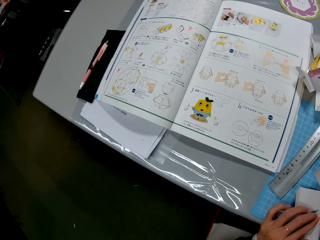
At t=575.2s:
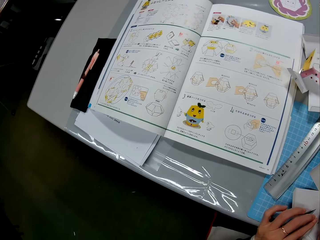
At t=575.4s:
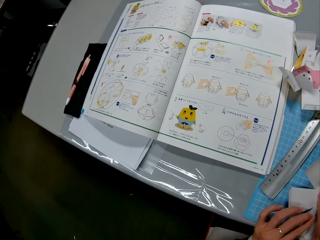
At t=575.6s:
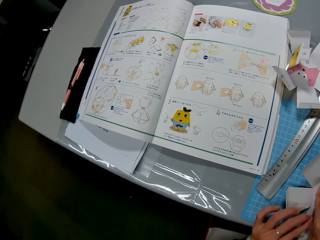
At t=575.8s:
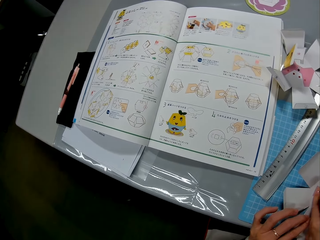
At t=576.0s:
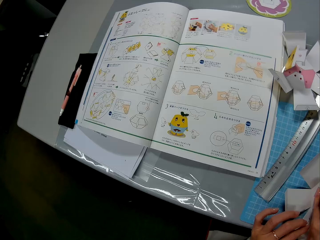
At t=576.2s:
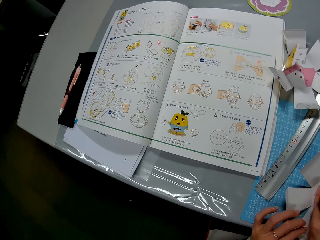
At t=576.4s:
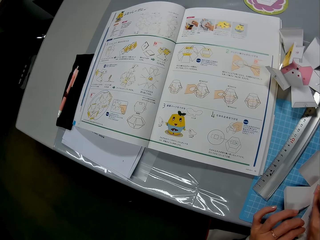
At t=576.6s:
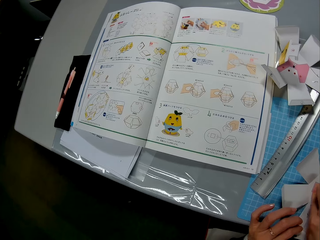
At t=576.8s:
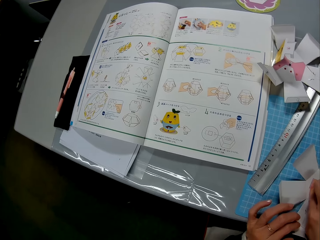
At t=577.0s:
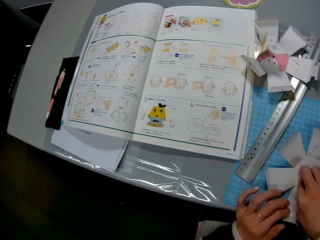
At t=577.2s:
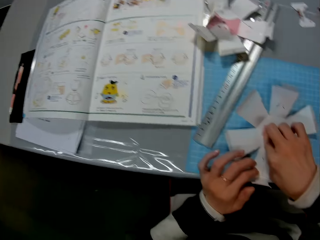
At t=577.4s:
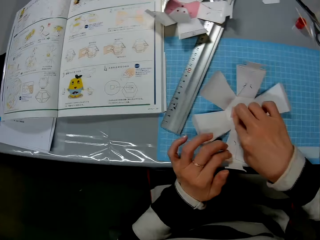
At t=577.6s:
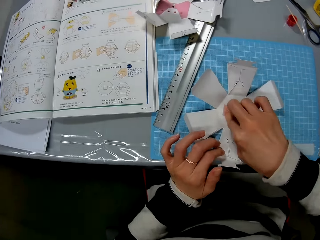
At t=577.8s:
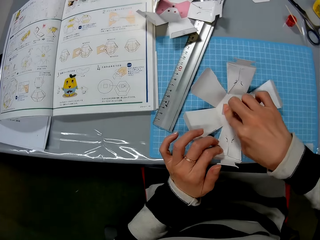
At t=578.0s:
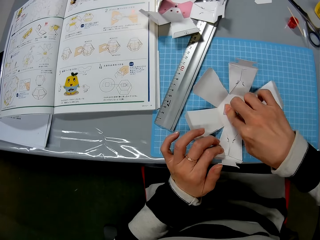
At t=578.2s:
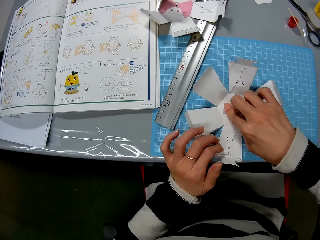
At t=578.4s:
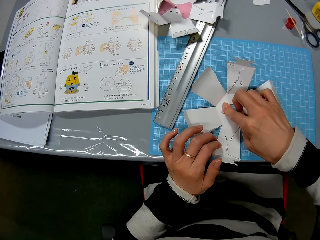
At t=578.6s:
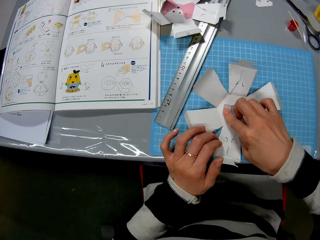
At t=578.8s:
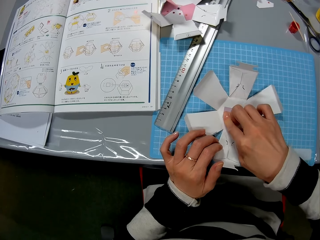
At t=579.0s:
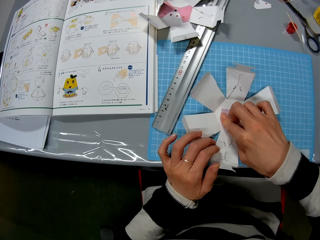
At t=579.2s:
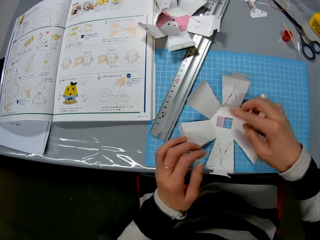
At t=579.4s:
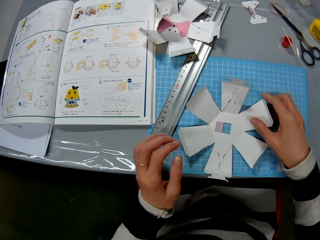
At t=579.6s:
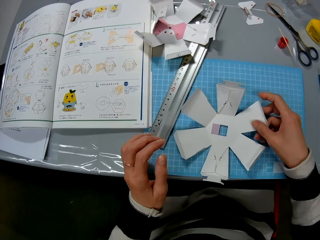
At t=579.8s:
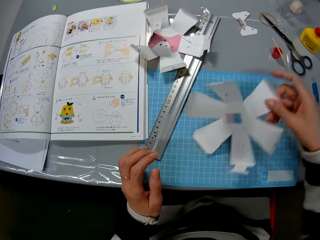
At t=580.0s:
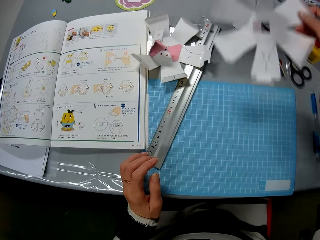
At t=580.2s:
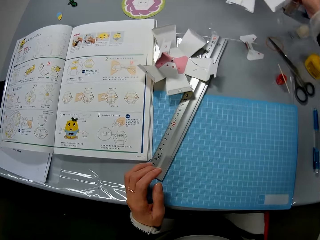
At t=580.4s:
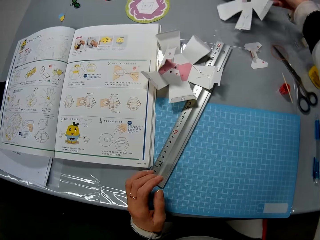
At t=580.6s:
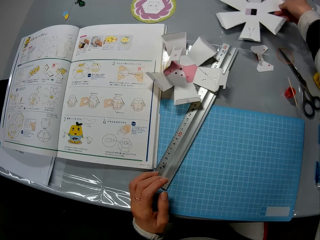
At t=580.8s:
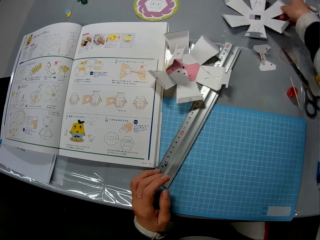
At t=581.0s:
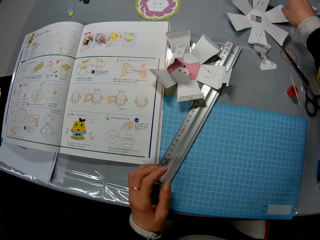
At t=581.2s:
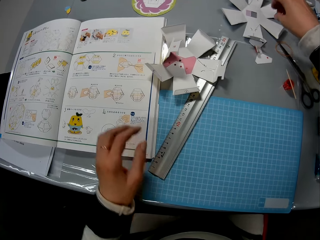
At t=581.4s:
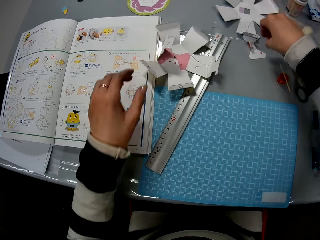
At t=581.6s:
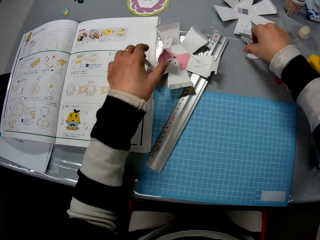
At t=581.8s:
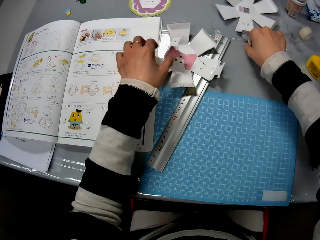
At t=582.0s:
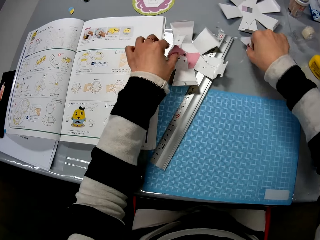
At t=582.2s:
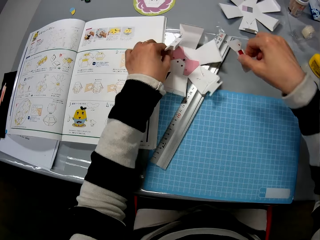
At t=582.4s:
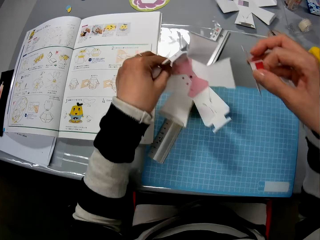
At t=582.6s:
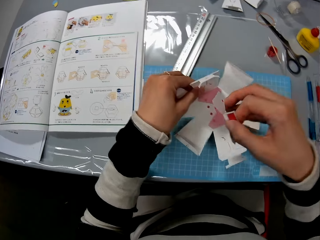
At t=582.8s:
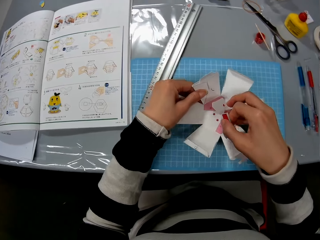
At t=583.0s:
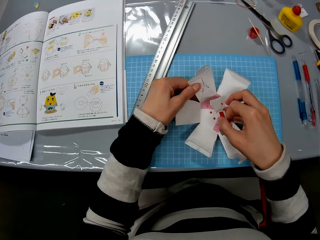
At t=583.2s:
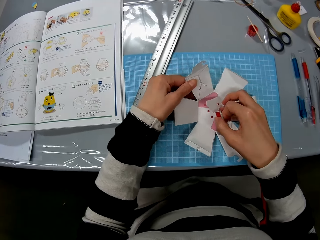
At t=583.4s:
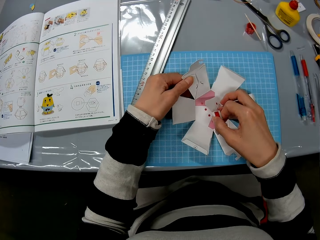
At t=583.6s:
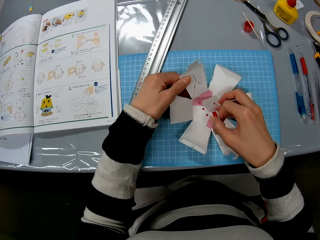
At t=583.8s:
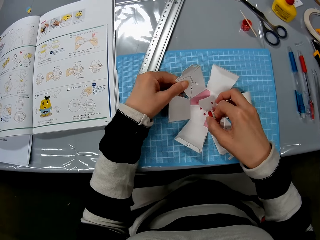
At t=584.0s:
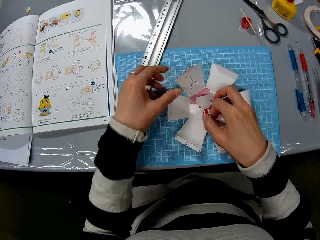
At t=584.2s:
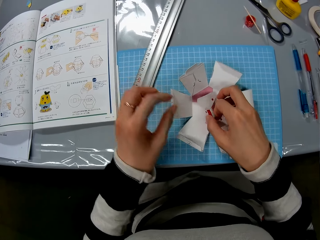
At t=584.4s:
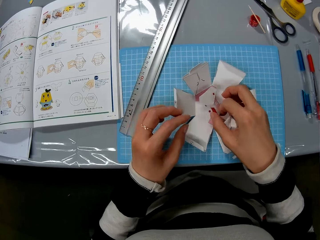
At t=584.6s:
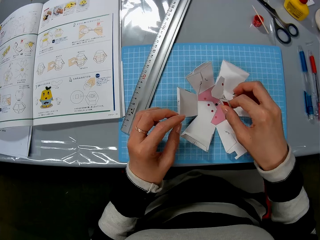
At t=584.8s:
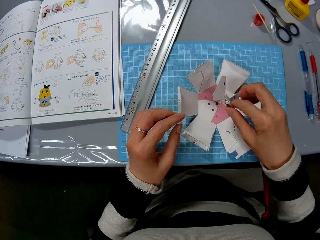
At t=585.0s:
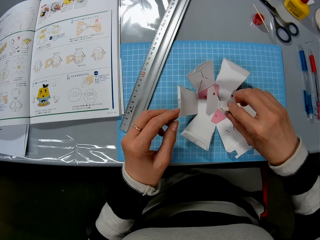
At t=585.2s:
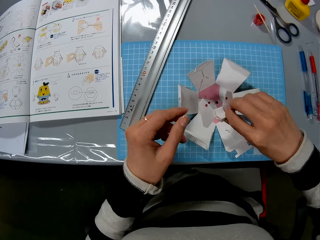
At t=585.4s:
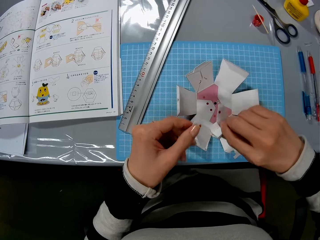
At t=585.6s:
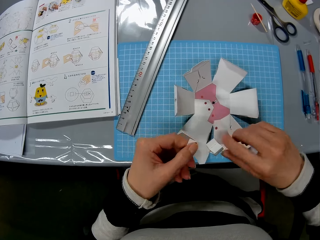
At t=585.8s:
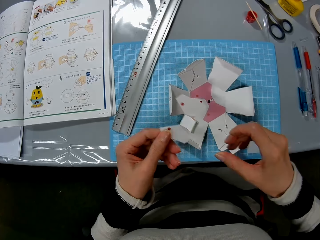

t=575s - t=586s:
The camera wearer reads from a book on the table. They hold the carton craft. They put the carton craft on the table. They pick up two pieces of the carton craft from the table. They put the two pieces of the carton craft together on the cutting mat.

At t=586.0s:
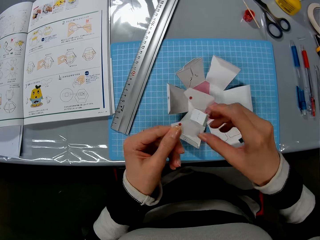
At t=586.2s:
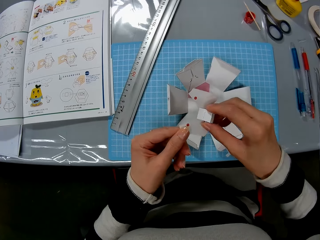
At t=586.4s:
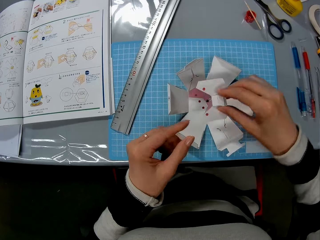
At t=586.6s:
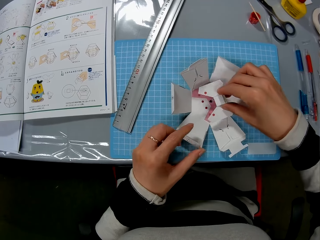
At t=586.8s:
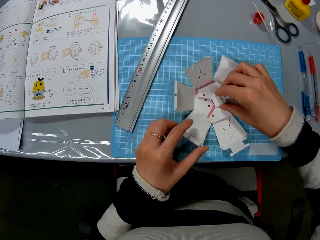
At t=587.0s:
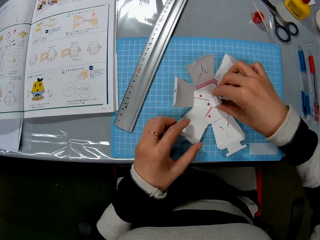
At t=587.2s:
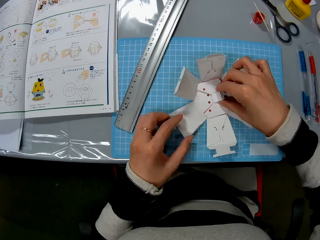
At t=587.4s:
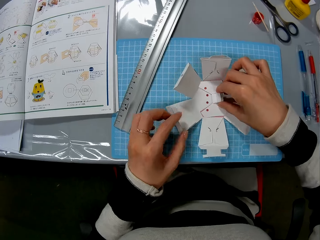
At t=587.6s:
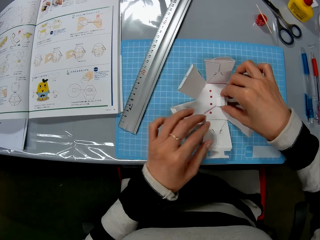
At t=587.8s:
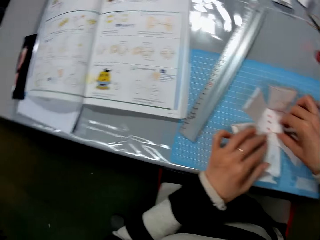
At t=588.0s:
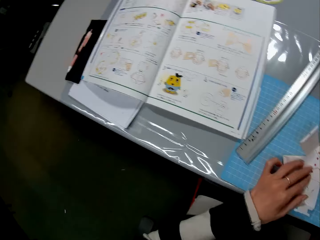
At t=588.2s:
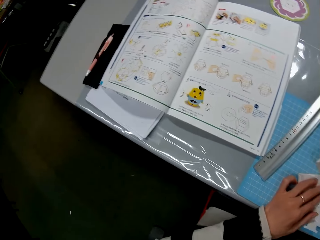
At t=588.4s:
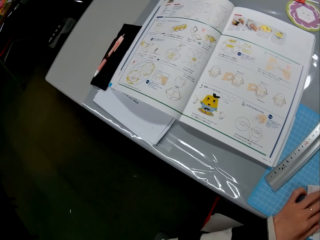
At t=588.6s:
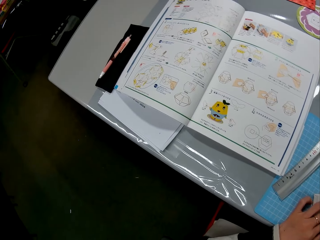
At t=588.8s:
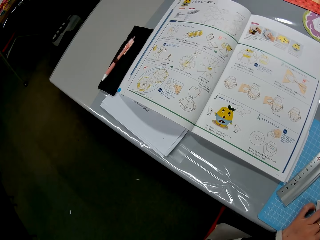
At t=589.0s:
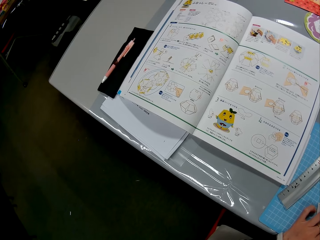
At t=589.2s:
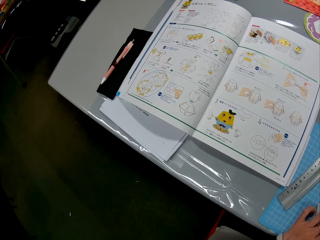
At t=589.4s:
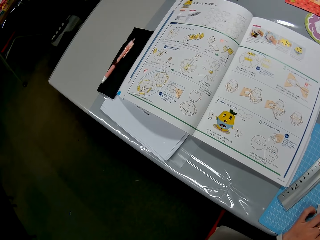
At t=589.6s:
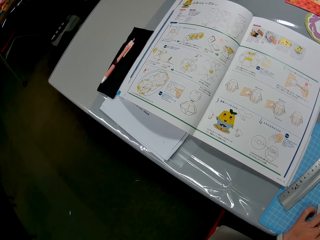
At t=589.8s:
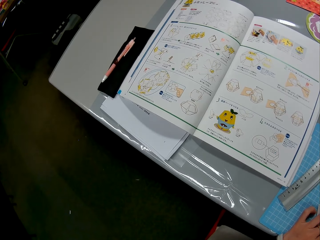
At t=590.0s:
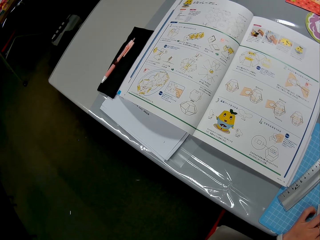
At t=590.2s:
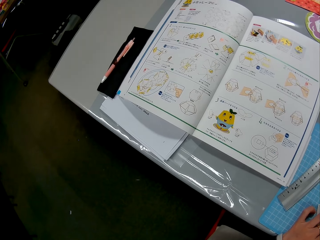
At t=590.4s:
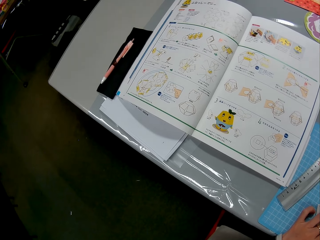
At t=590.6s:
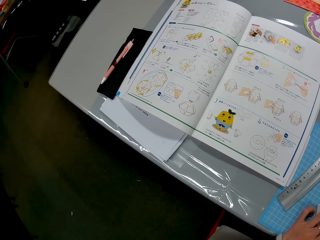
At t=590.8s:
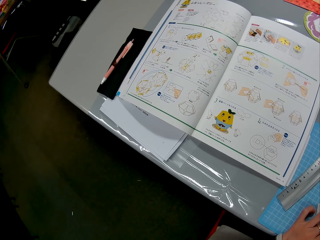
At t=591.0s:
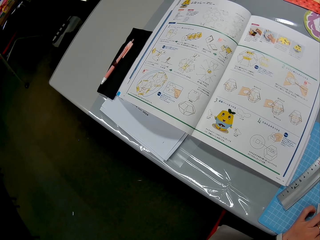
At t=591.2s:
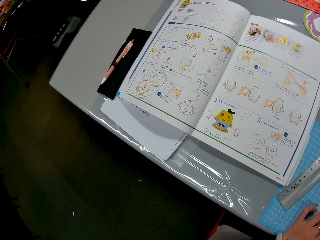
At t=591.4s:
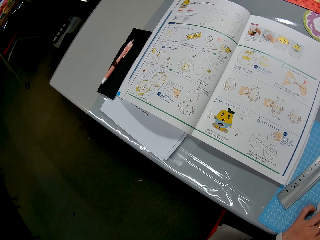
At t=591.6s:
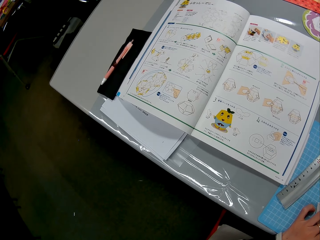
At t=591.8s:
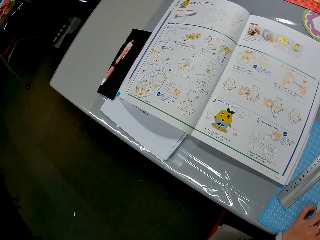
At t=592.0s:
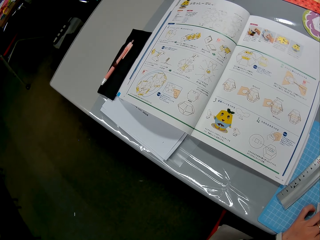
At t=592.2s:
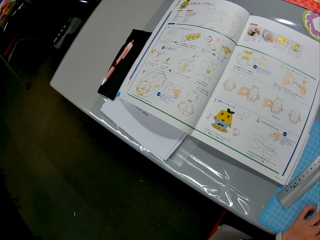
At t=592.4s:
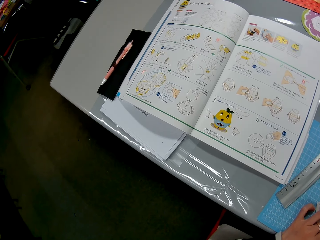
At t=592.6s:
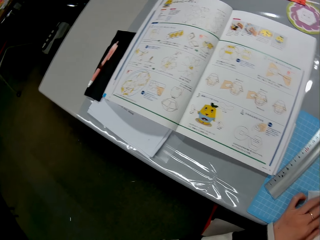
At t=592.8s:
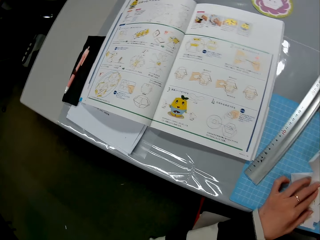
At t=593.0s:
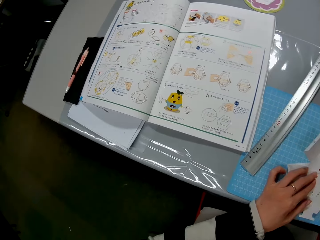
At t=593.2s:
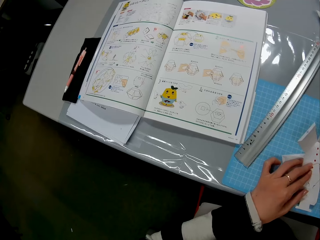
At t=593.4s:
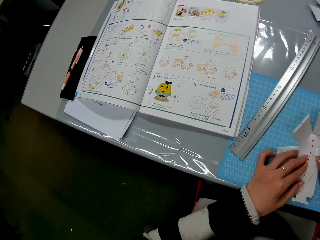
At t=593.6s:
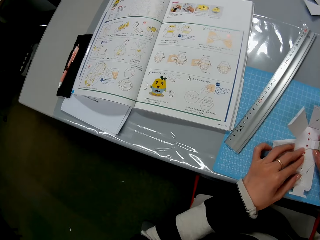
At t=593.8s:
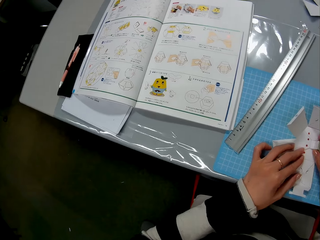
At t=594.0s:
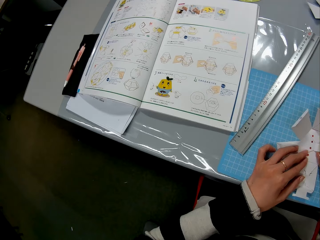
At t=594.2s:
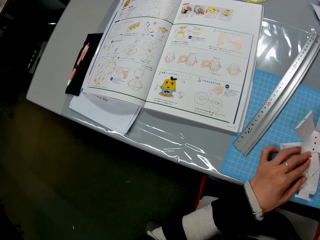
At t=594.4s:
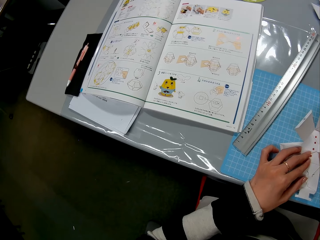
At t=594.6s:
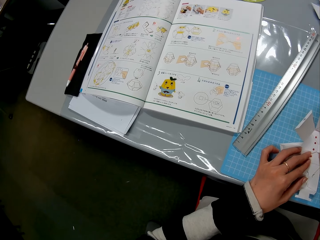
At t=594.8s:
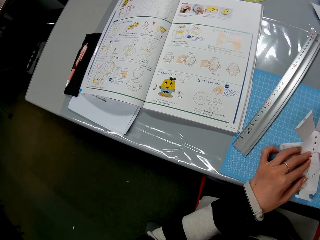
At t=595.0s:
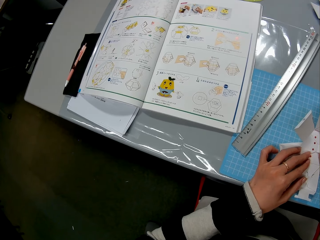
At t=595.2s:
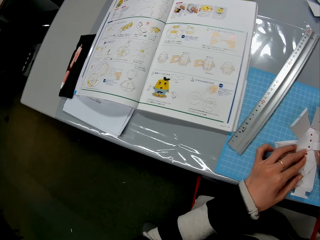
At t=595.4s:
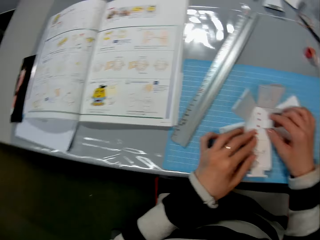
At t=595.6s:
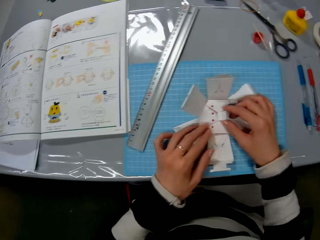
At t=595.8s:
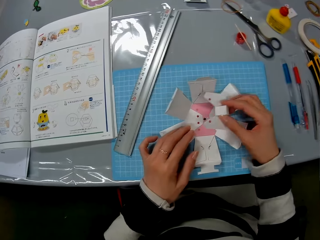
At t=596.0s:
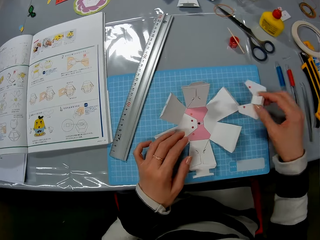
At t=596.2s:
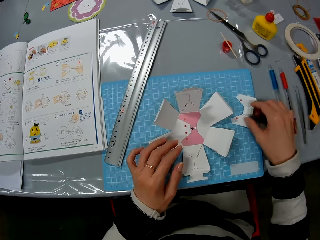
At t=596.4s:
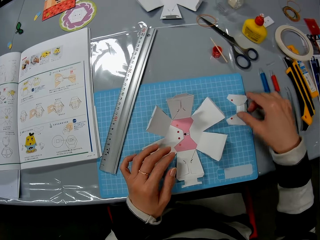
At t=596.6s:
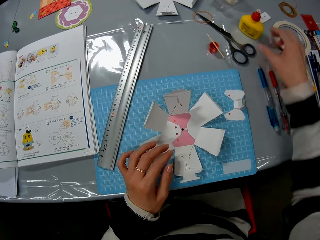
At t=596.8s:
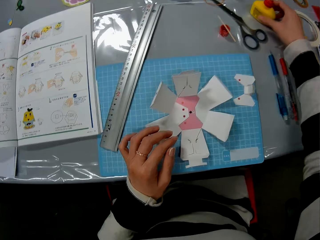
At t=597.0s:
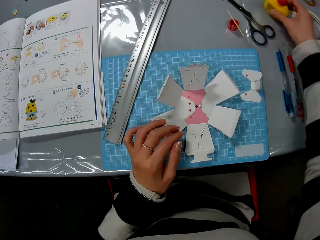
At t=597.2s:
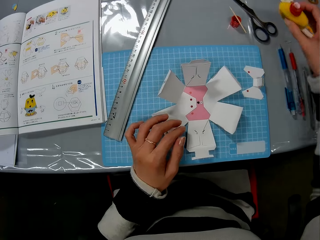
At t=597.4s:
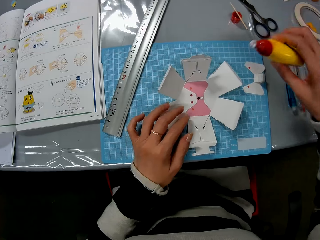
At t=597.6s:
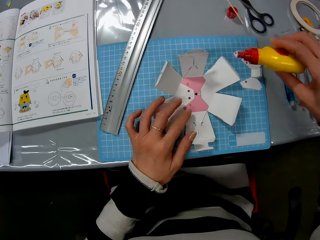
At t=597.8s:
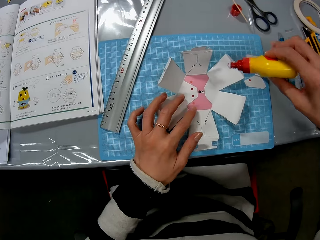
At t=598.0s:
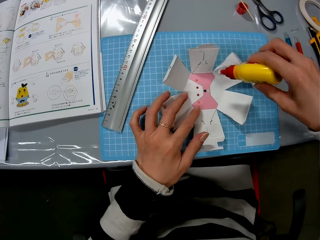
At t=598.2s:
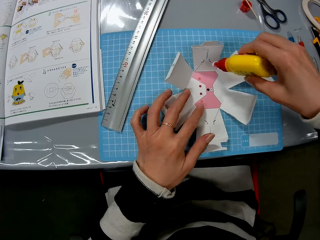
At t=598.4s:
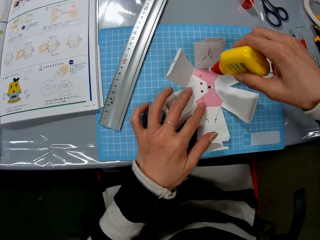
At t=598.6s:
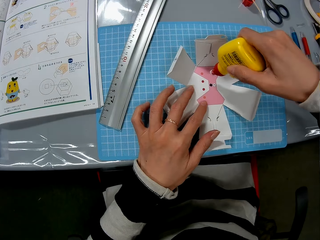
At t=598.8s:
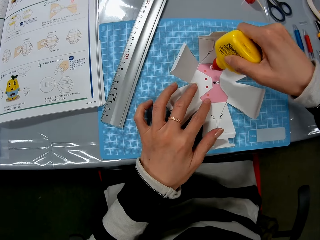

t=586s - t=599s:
The camera wearer fixes together the two carton crafts. They read from a book on the table. They look at the carton crafts. They put one of the carton crafts on the cutting mat. They pick up glue from the table.
